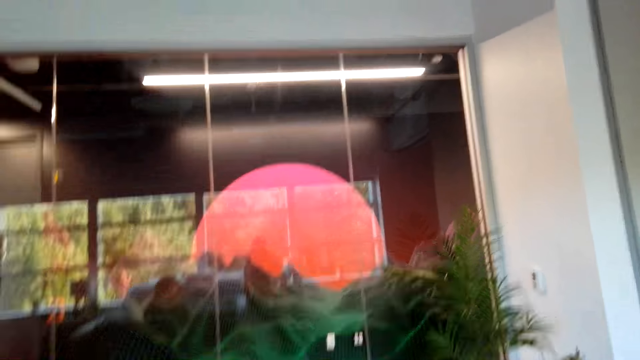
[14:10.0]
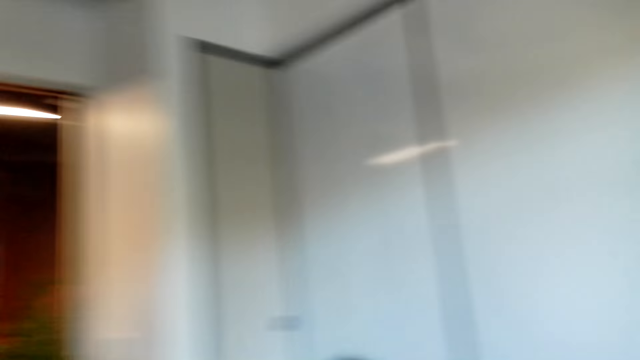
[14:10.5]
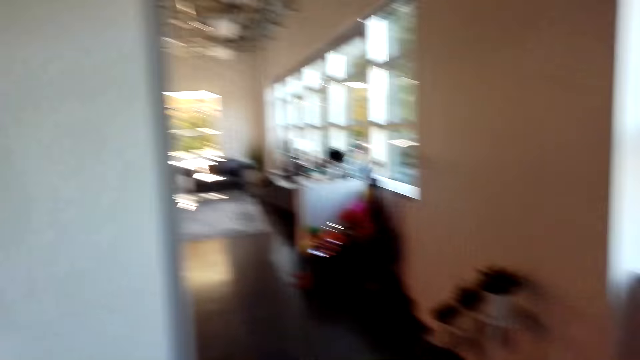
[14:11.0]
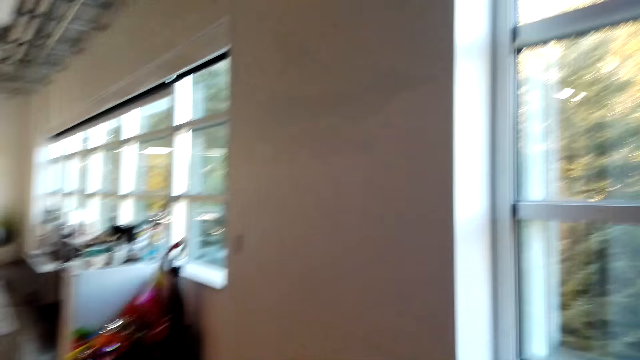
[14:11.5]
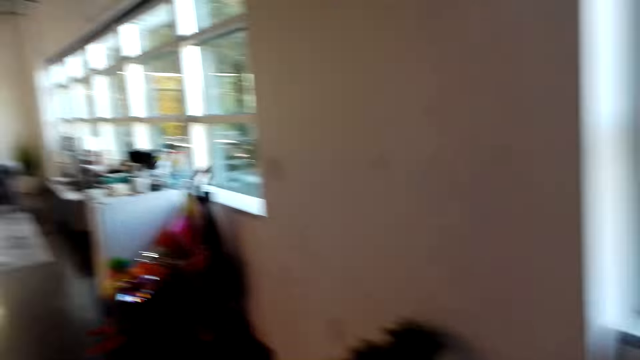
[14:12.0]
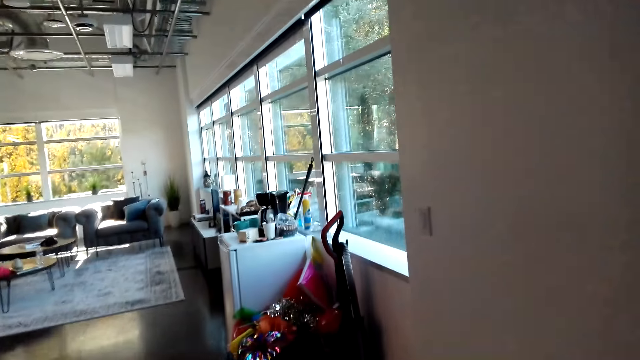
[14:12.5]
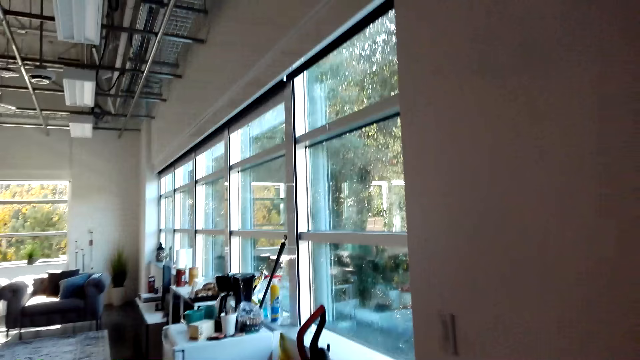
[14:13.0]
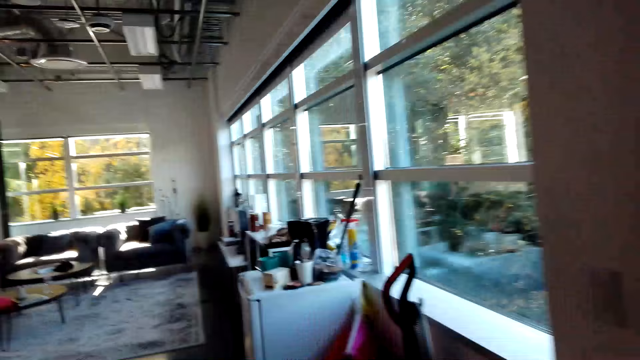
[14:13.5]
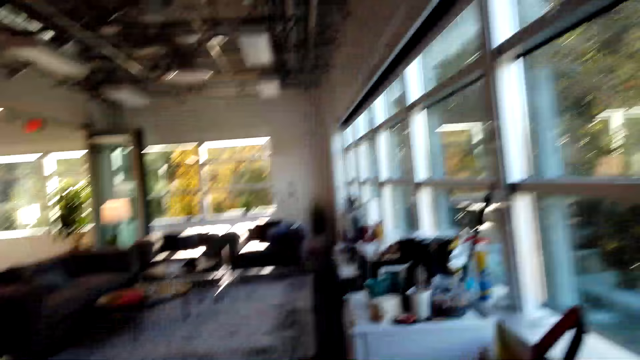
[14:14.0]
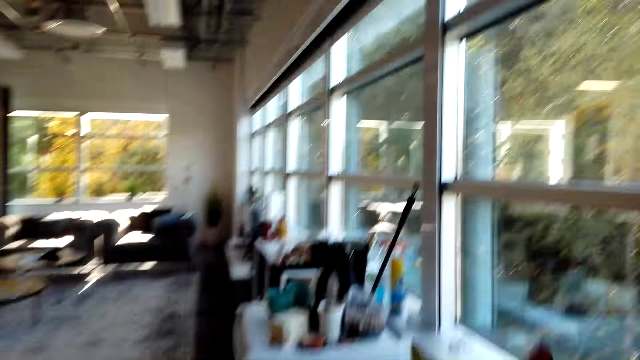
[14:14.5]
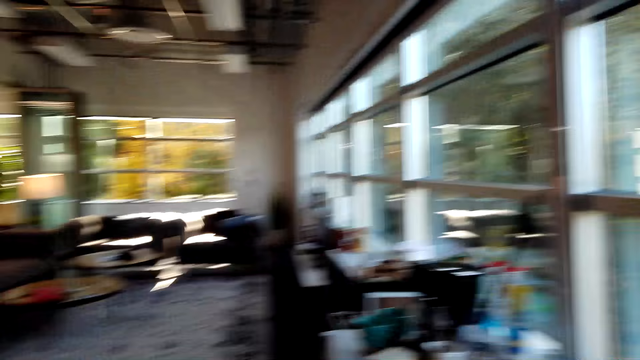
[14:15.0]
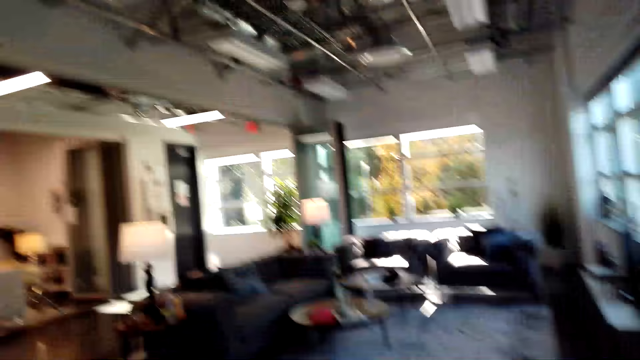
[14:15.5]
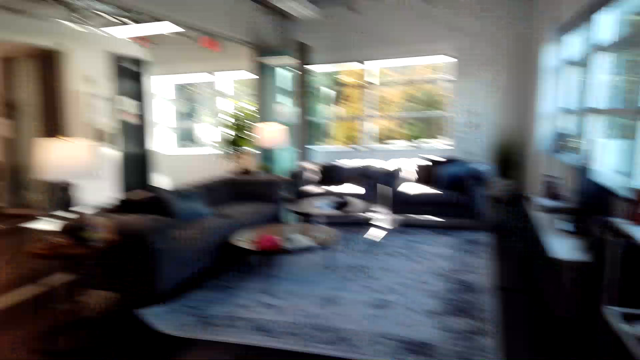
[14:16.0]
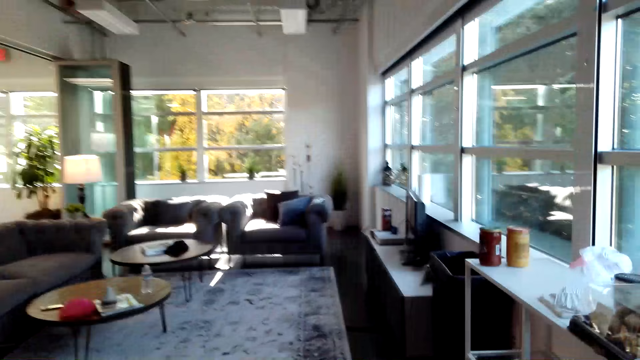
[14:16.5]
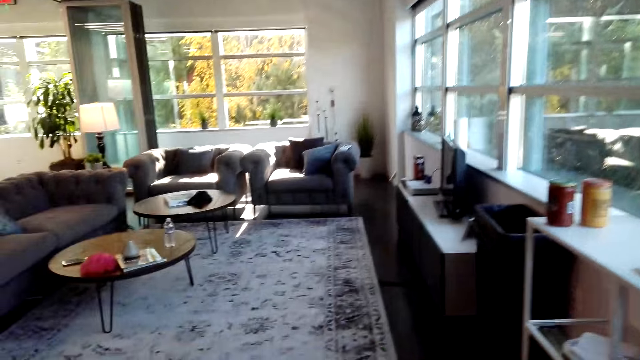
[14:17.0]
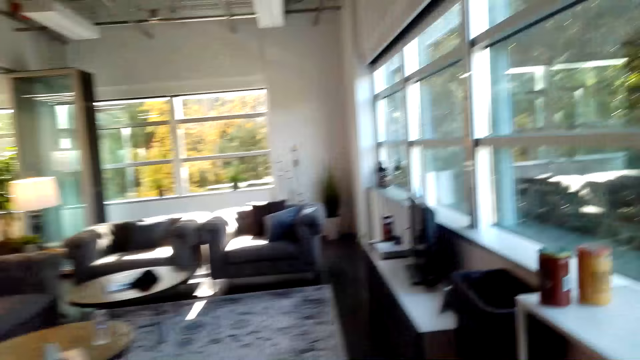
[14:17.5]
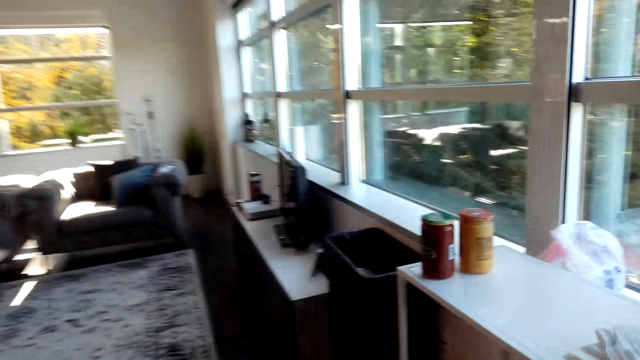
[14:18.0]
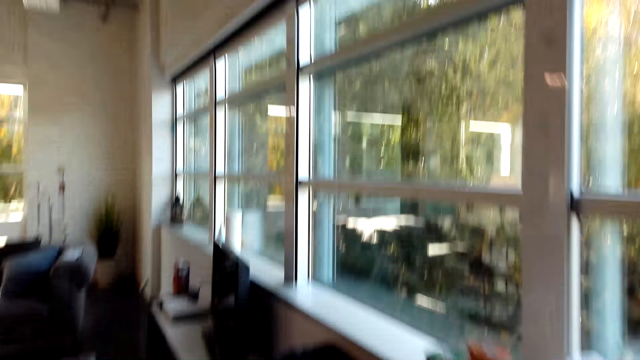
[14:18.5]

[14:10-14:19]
The camera wearer walks around.

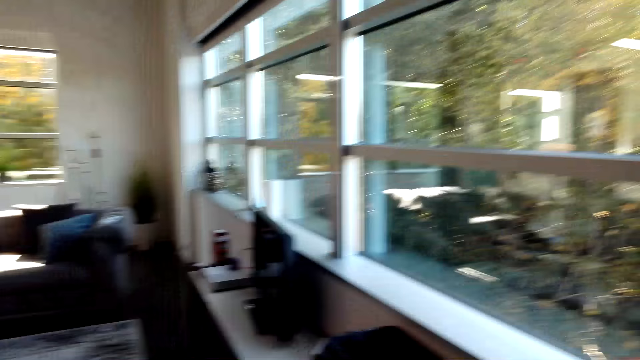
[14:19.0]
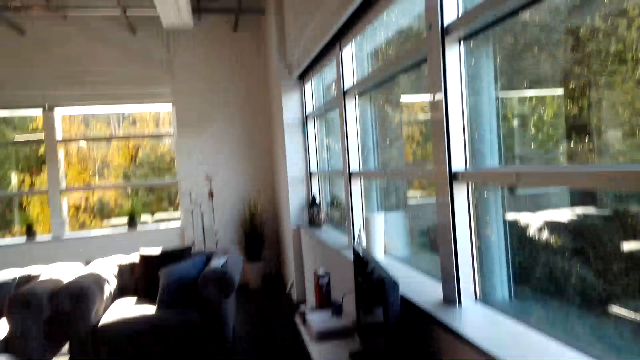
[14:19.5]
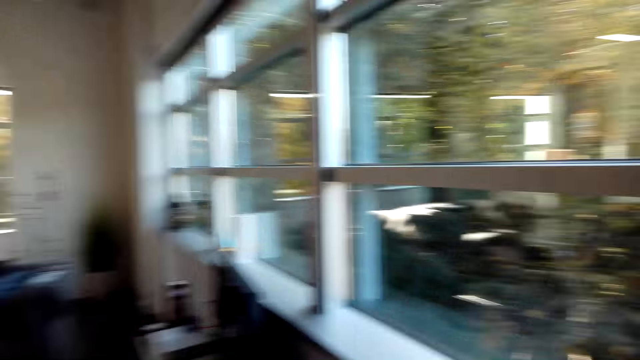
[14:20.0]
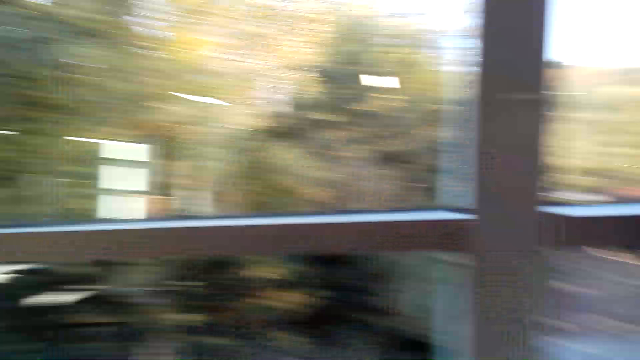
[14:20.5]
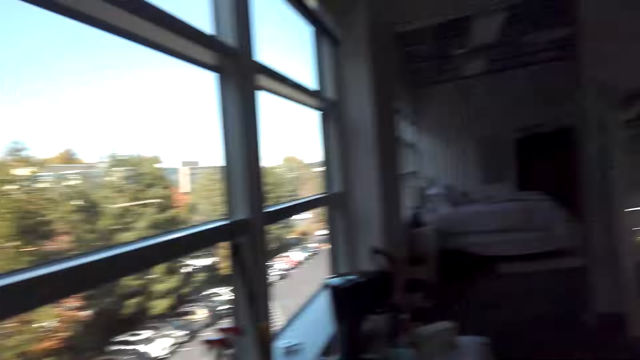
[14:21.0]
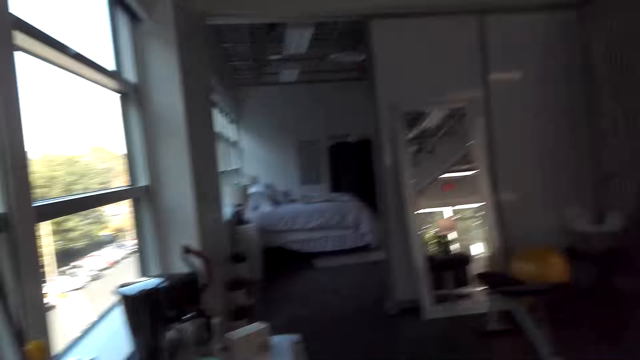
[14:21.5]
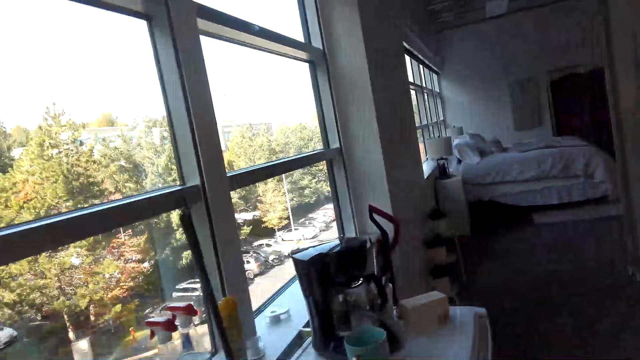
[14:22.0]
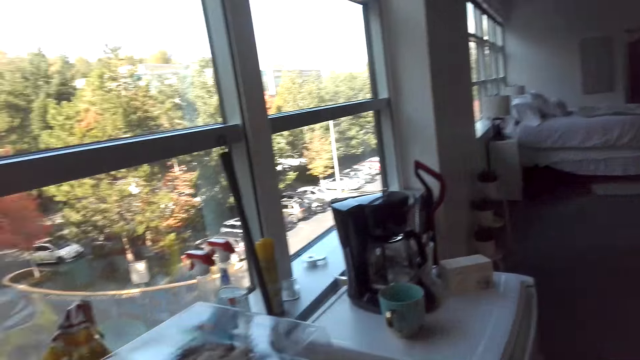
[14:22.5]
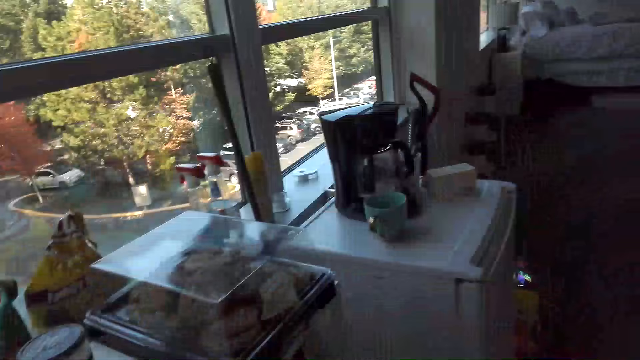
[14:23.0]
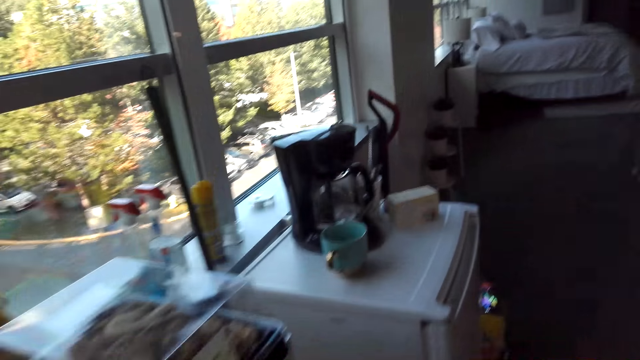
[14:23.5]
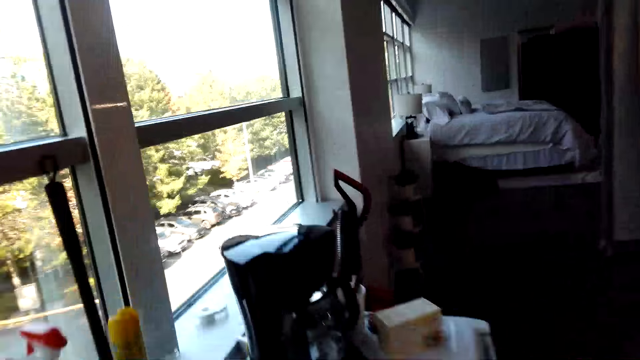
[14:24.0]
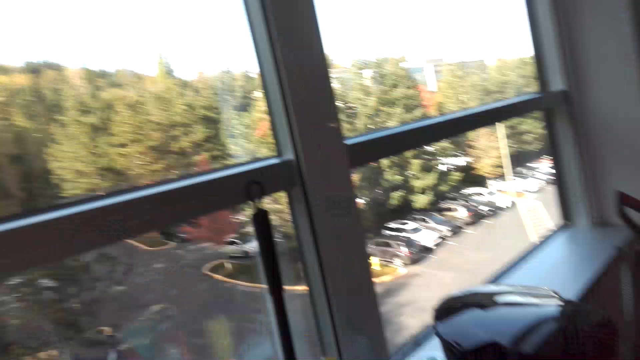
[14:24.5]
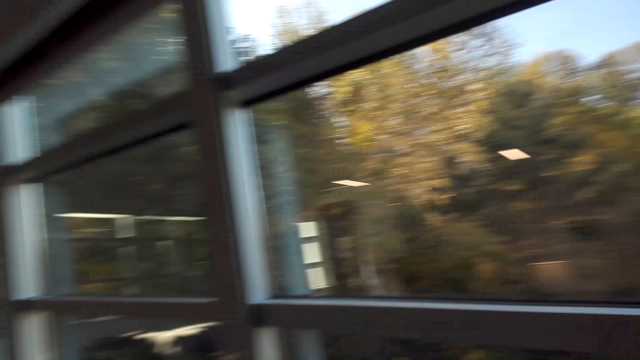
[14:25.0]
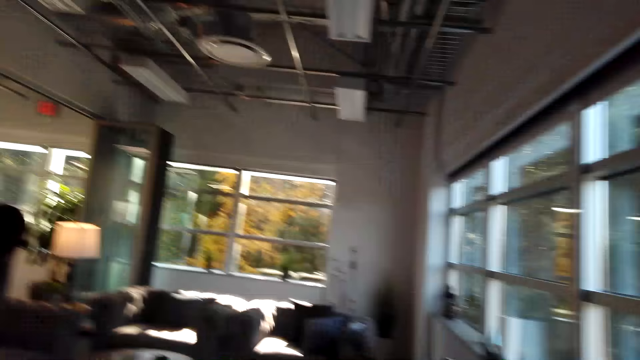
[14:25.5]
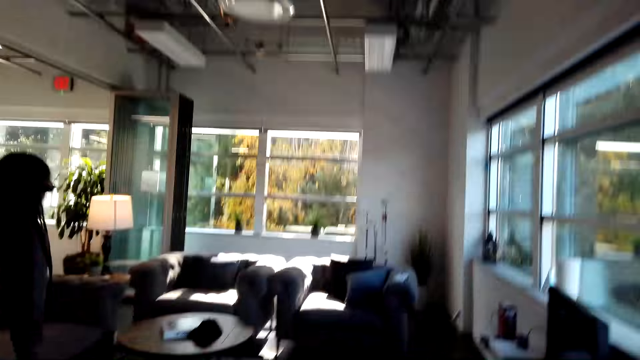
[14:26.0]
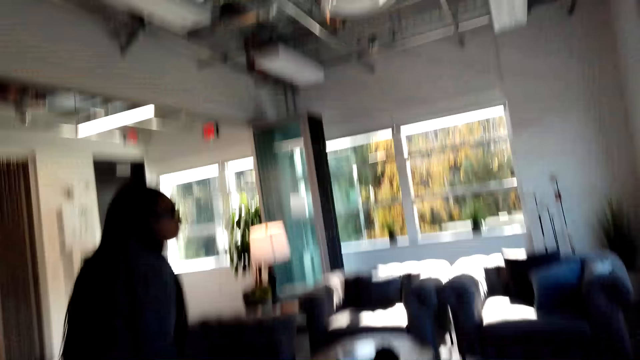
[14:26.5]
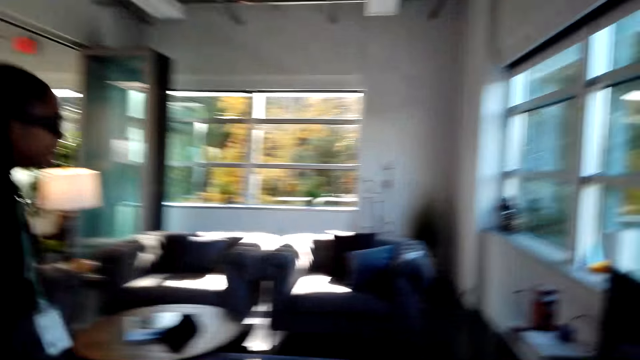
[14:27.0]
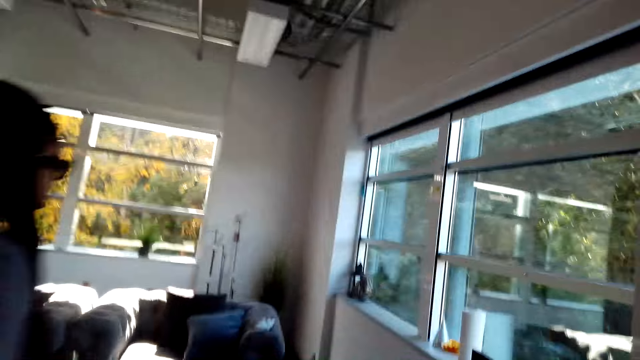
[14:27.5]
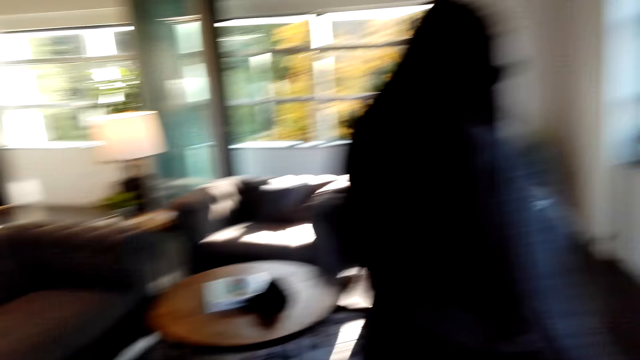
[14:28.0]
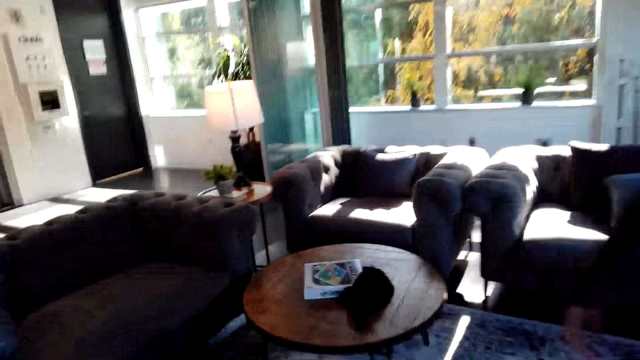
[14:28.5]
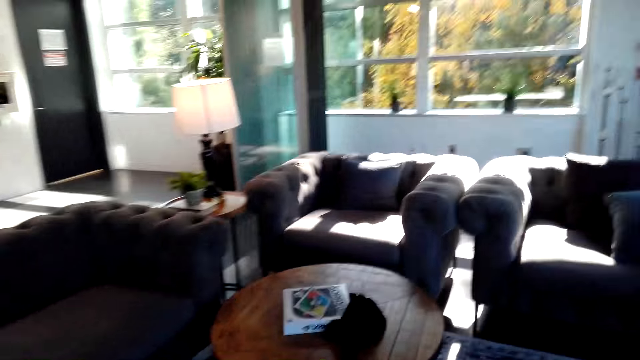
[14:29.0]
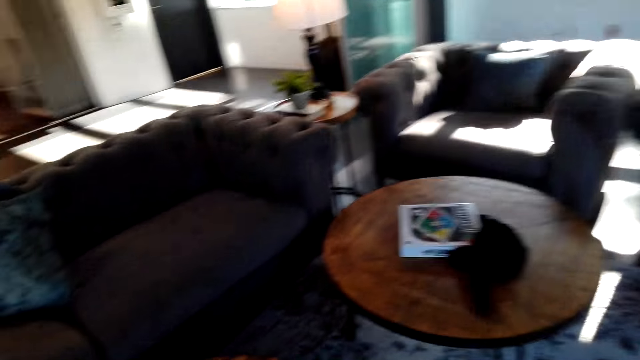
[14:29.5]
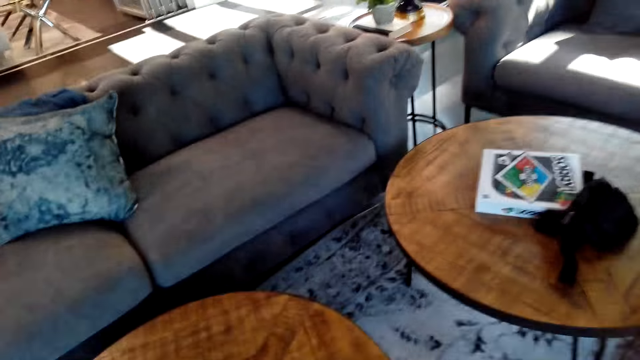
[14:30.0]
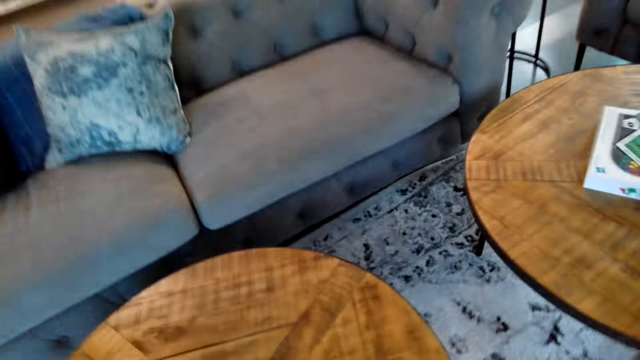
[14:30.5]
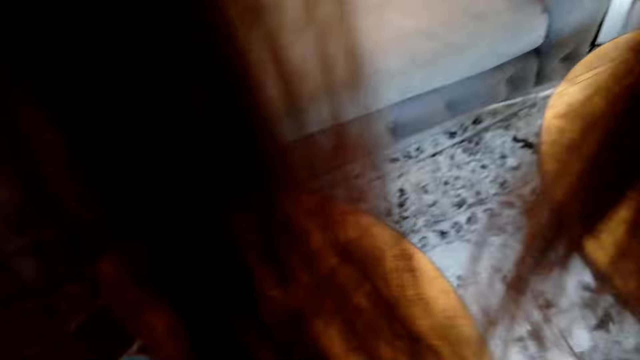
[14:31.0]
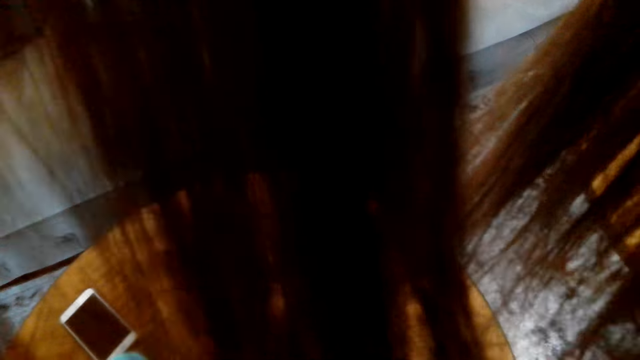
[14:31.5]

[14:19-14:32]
The camera wearer looks around. The woman walks around. The camera wearer walks around.
